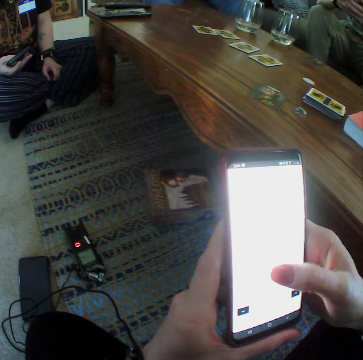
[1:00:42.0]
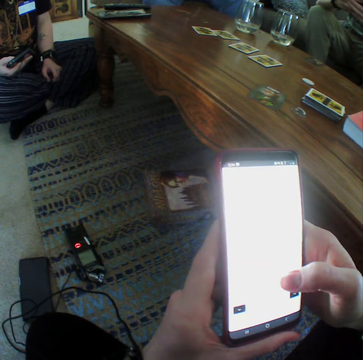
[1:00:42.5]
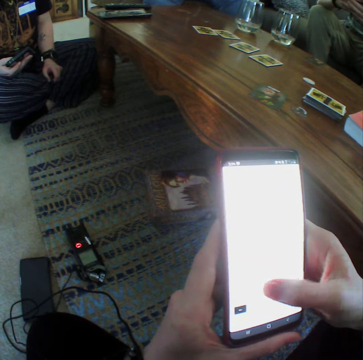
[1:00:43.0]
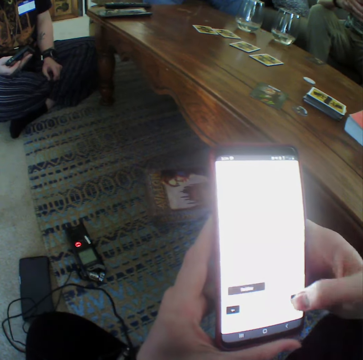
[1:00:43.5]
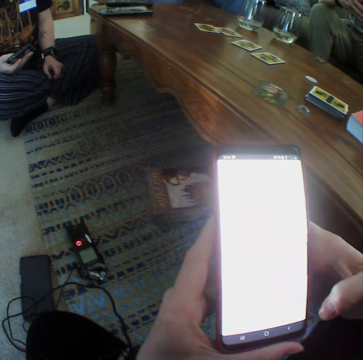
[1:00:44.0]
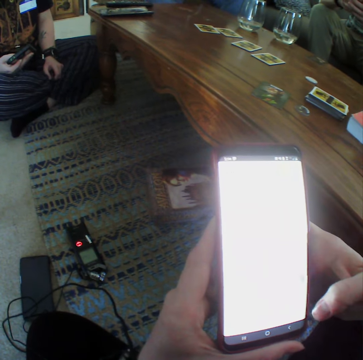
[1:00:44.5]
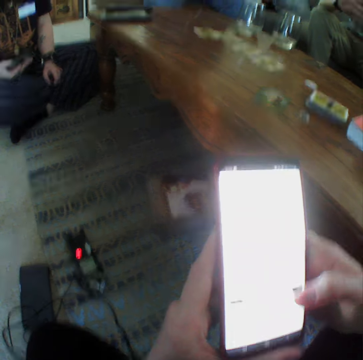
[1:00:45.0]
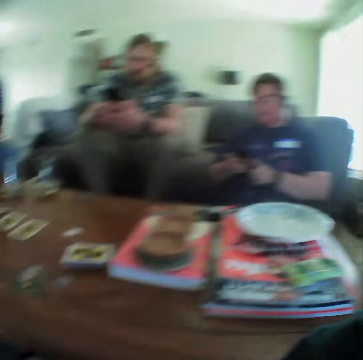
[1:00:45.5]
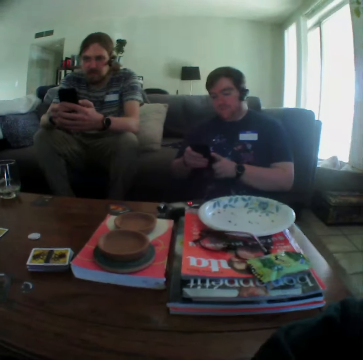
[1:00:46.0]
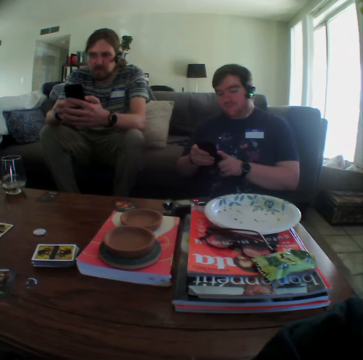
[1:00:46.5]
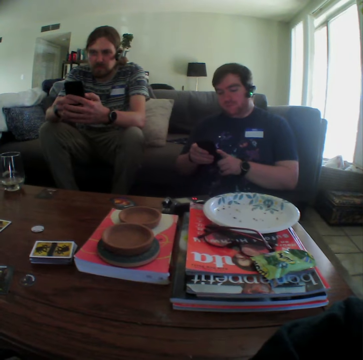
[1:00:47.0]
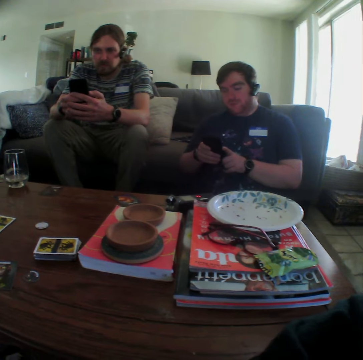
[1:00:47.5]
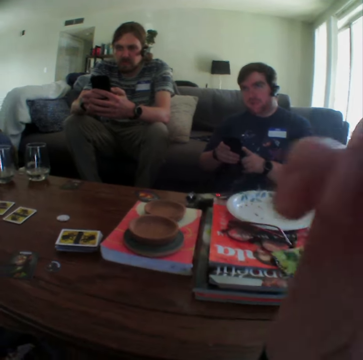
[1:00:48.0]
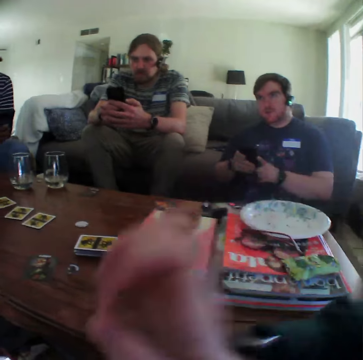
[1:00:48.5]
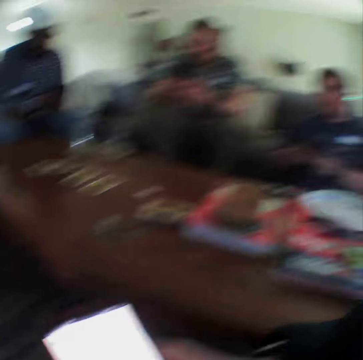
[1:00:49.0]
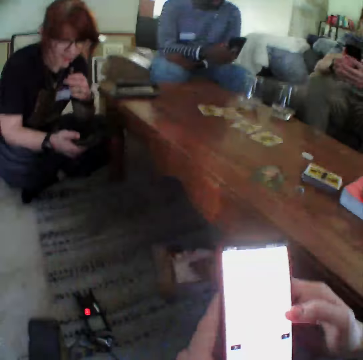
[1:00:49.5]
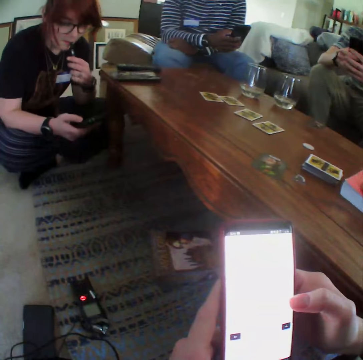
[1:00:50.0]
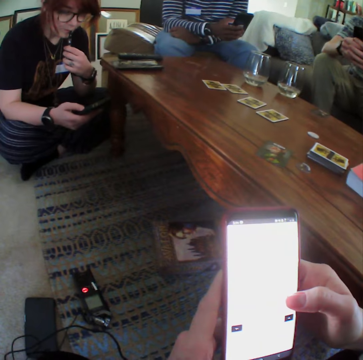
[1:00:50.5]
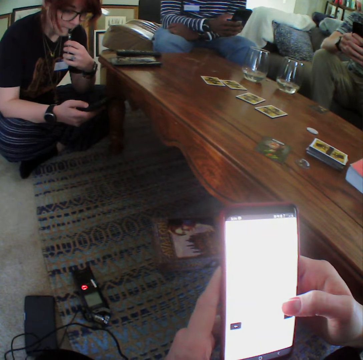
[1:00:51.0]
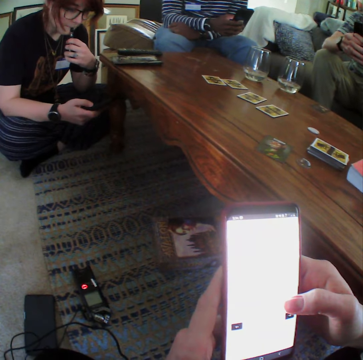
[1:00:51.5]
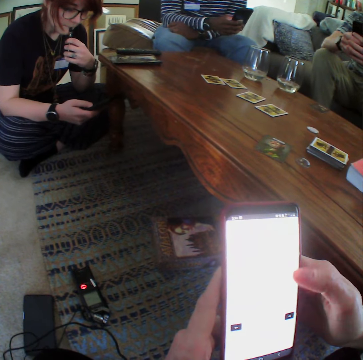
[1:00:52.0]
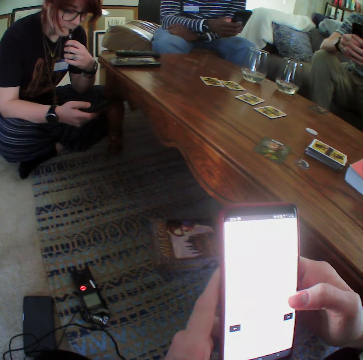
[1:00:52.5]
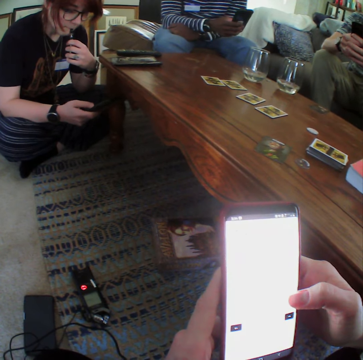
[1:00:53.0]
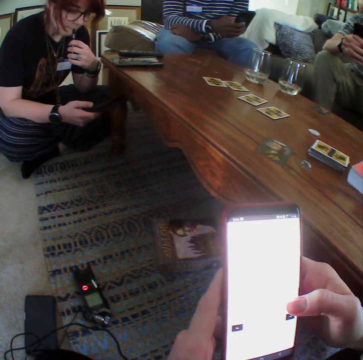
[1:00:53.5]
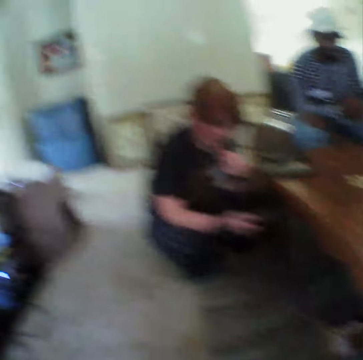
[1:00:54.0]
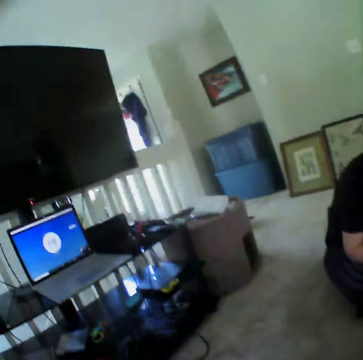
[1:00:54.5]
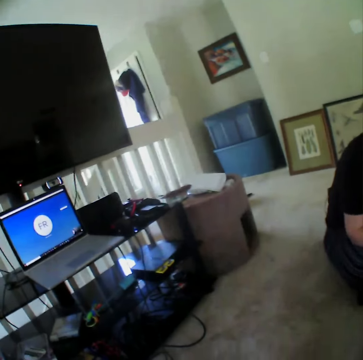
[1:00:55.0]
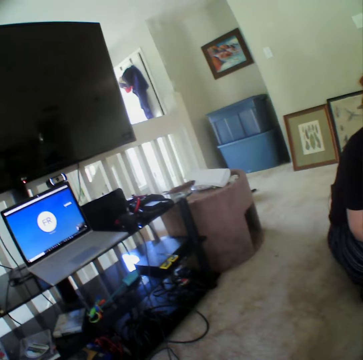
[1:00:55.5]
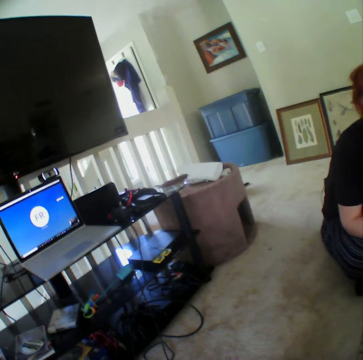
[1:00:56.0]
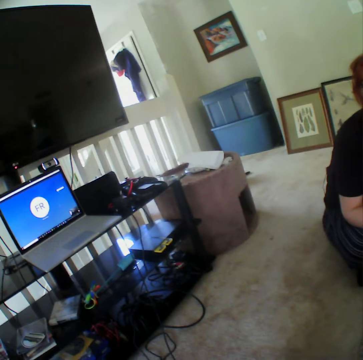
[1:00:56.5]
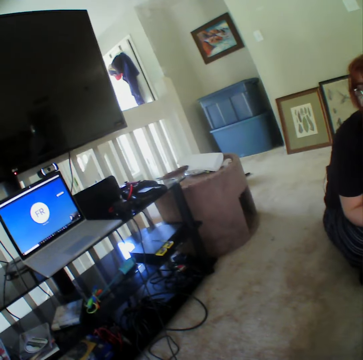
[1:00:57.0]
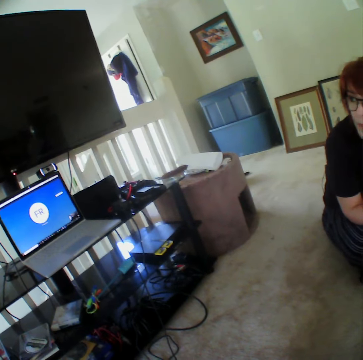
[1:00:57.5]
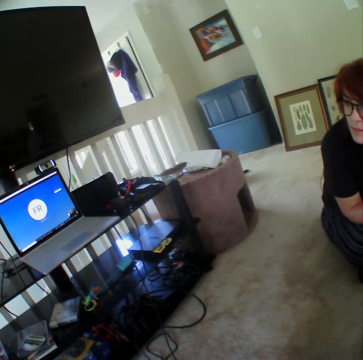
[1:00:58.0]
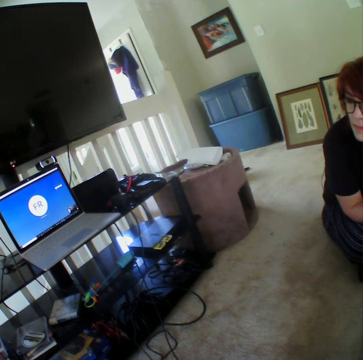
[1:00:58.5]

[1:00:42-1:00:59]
A man operates the phone. The camera wearer moves the right hand. They operate the phone. A woman puts a pen in her mouth. The camera wearer looks around the house. They look at the laptop.

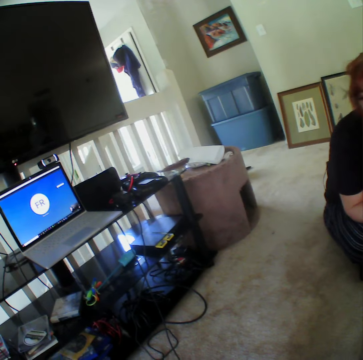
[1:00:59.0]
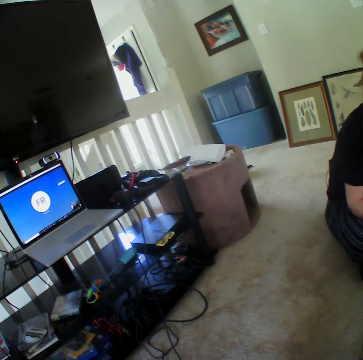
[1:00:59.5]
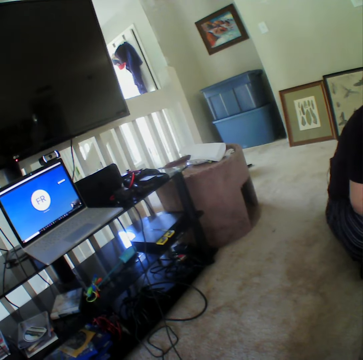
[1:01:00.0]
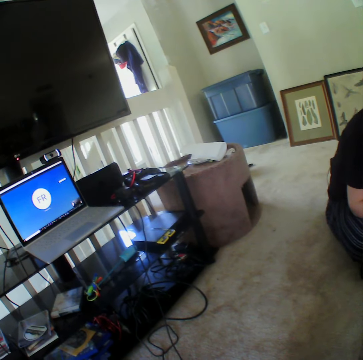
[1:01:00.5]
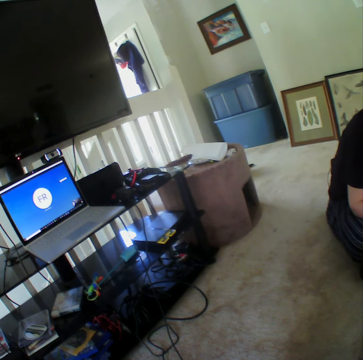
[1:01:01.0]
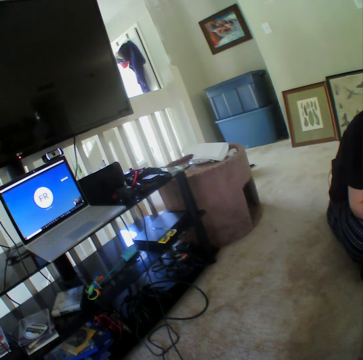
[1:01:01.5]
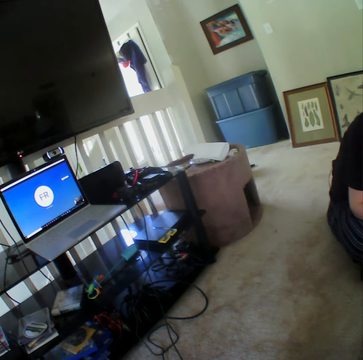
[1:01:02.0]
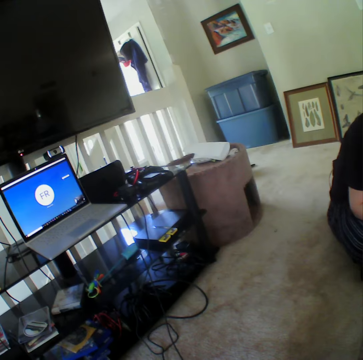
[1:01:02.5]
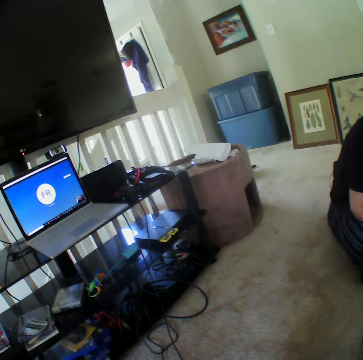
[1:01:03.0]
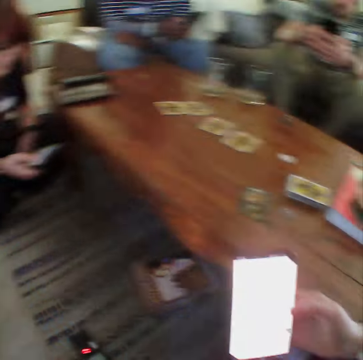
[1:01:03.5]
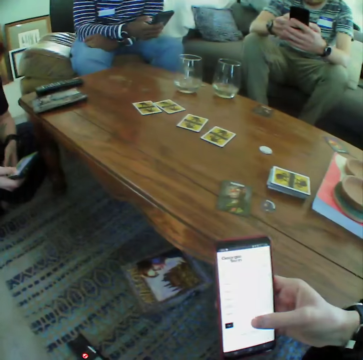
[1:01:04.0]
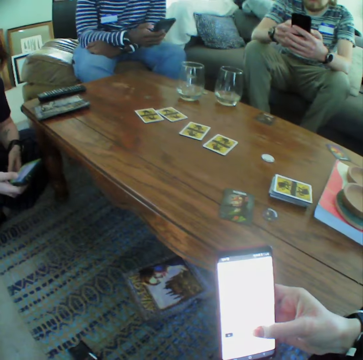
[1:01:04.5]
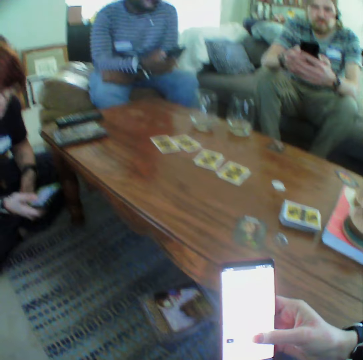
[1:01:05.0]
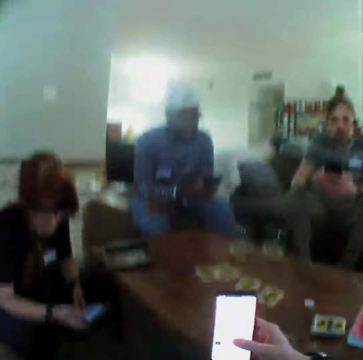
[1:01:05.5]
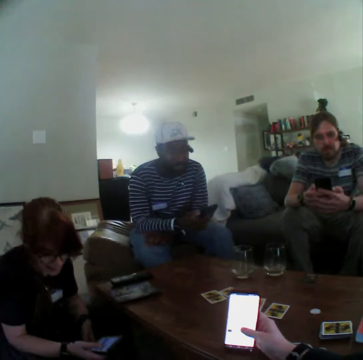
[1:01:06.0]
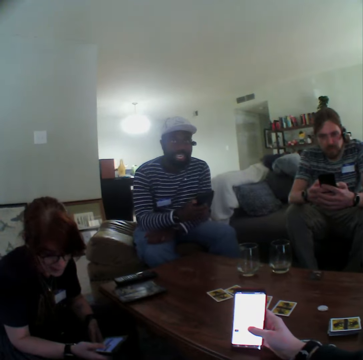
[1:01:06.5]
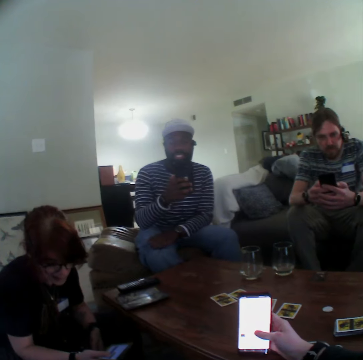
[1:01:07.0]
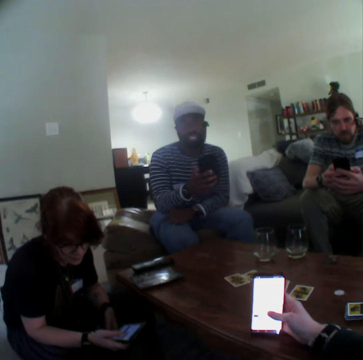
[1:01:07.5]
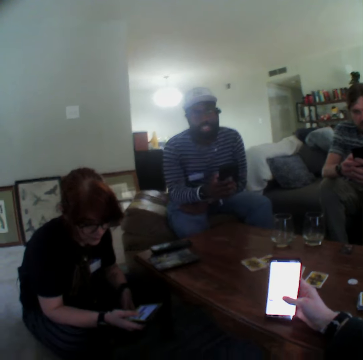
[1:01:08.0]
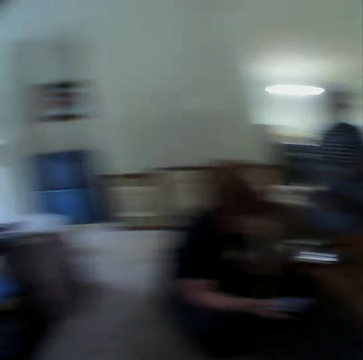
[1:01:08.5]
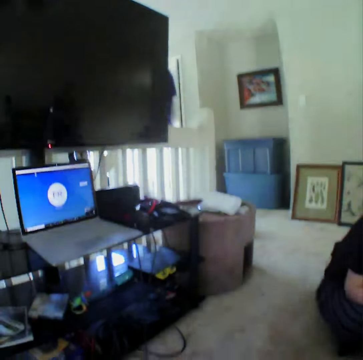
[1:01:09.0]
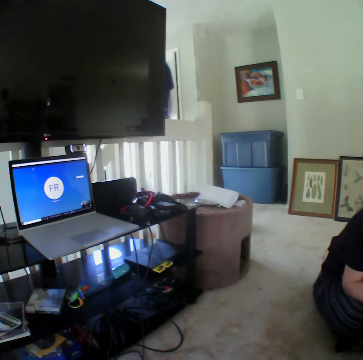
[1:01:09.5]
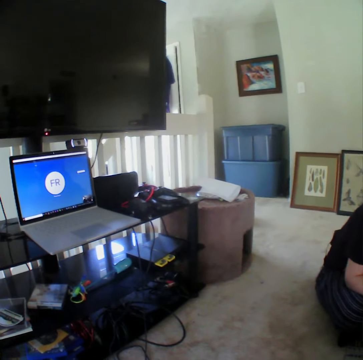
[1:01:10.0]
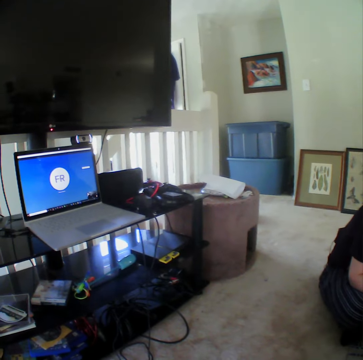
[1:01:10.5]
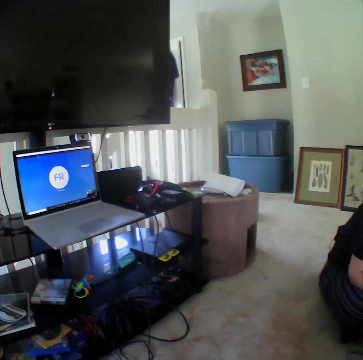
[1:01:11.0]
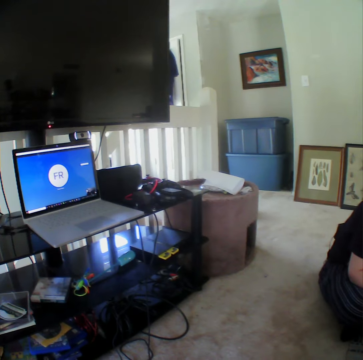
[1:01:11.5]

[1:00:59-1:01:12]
The camera wearer scrolls on his phone. He puts the phone on the table. A man talks. The camera wearer looks around the house. He looks at the laptop.

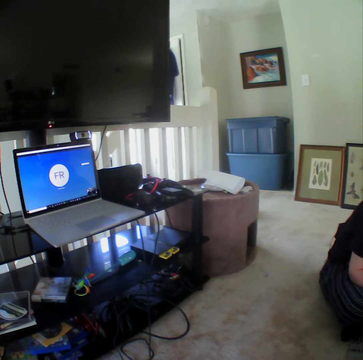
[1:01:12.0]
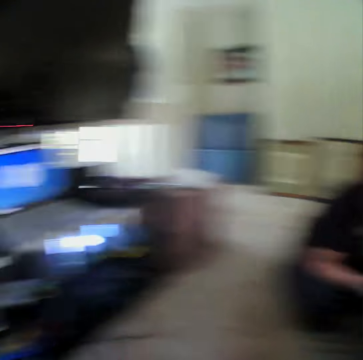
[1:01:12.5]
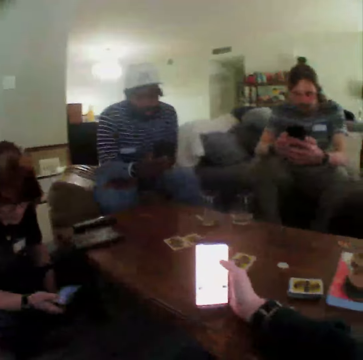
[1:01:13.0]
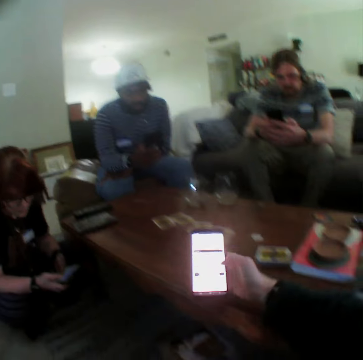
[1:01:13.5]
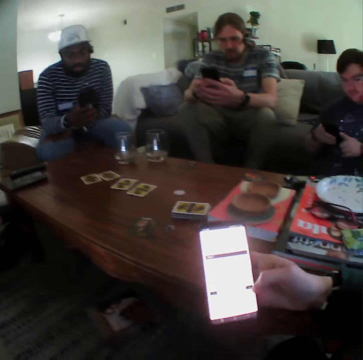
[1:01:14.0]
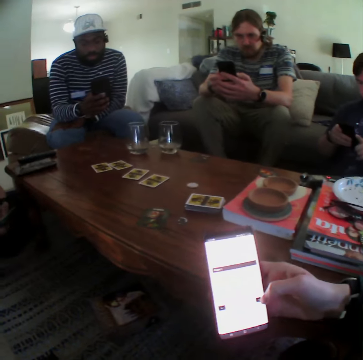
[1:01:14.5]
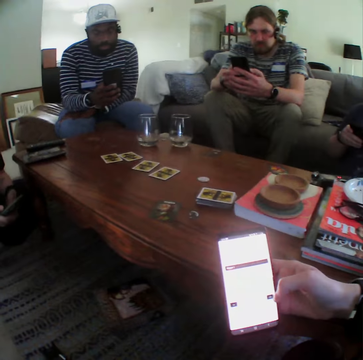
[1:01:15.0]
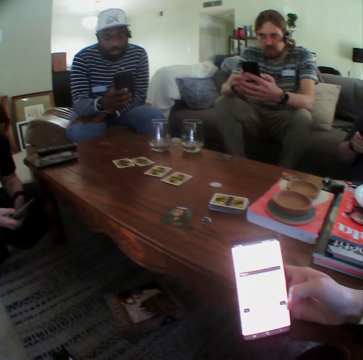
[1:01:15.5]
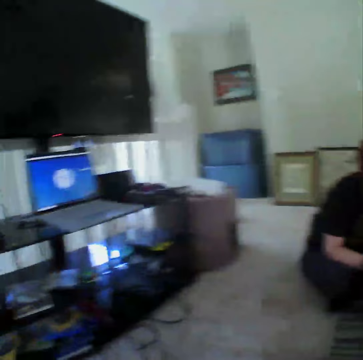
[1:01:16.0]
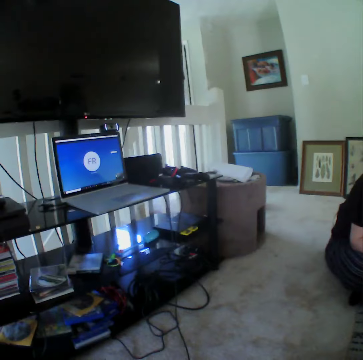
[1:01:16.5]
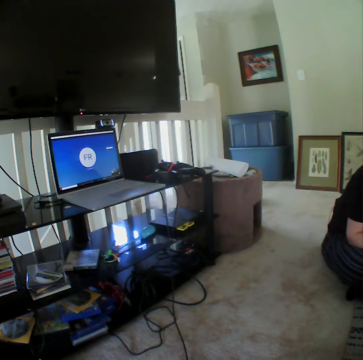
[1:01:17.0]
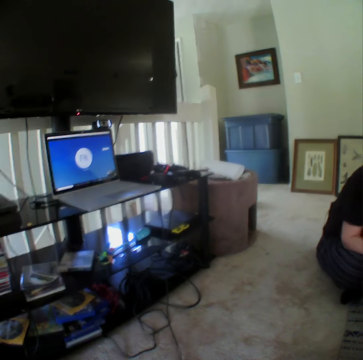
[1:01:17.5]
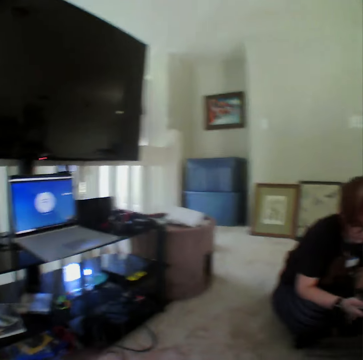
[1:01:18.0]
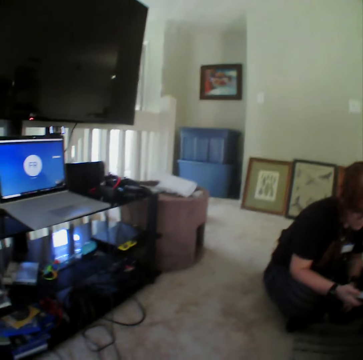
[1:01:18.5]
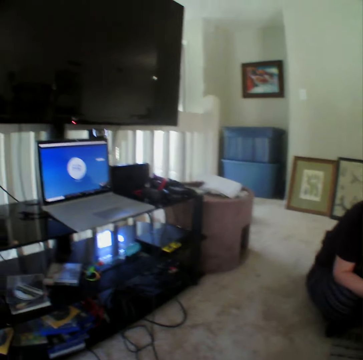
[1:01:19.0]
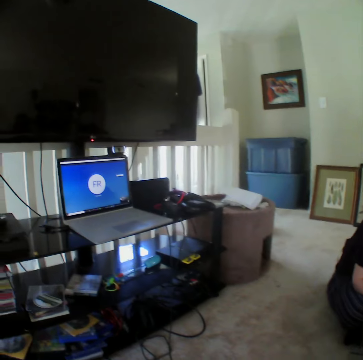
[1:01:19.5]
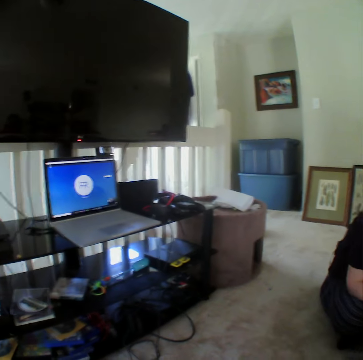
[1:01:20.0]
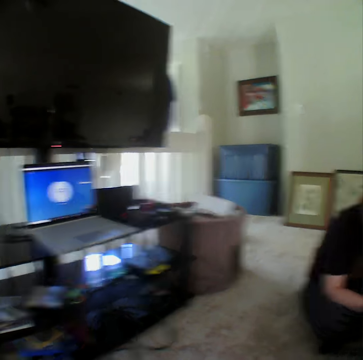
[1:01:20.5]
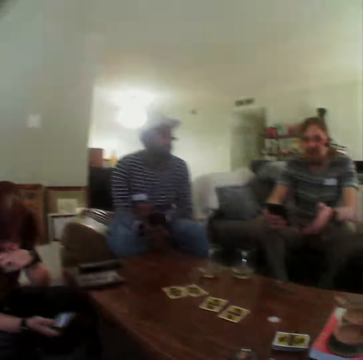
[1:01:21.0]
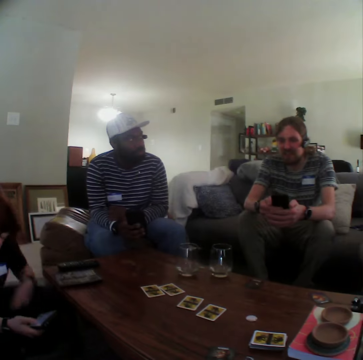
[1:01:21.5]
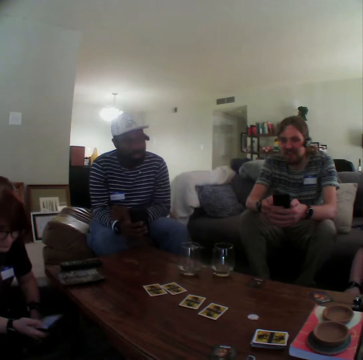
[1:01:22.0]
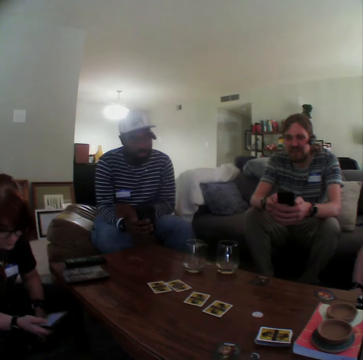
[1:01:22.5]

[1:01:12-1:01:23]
The camera wearer operates the phone. They lift the phone. They look at the laptop. They look at a man and another man.
